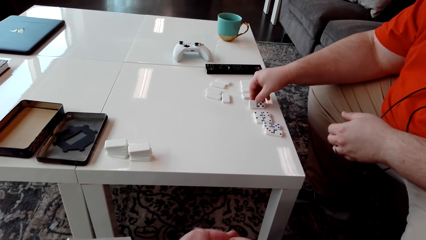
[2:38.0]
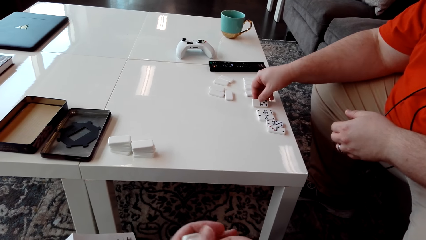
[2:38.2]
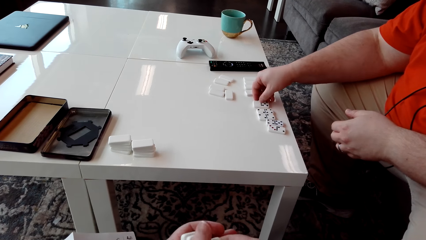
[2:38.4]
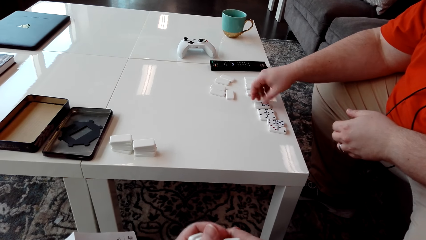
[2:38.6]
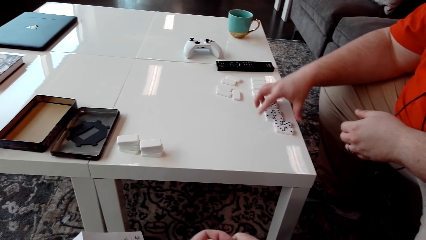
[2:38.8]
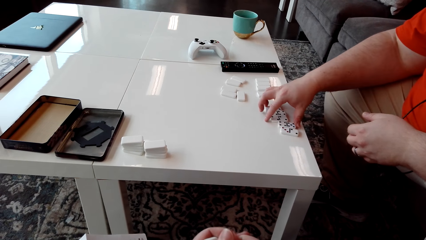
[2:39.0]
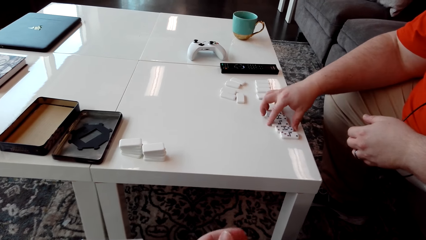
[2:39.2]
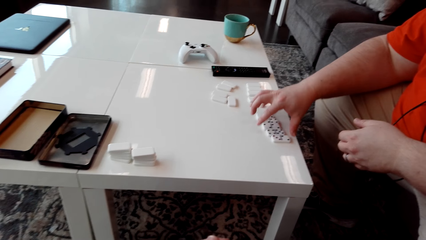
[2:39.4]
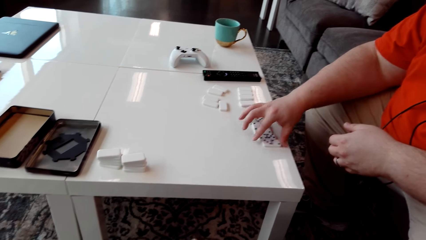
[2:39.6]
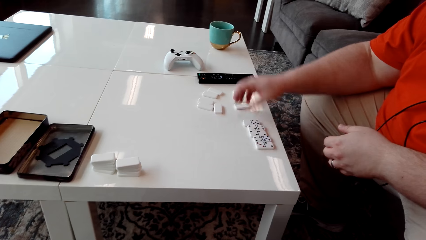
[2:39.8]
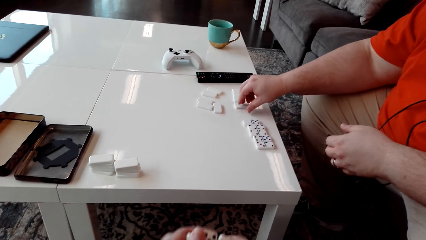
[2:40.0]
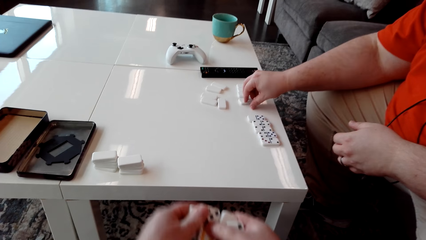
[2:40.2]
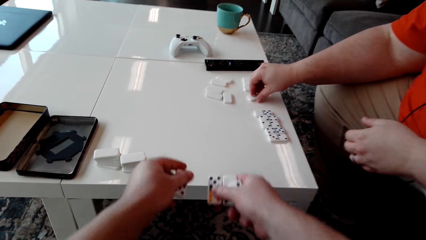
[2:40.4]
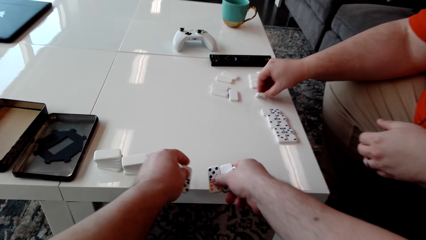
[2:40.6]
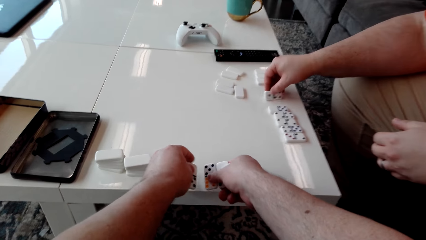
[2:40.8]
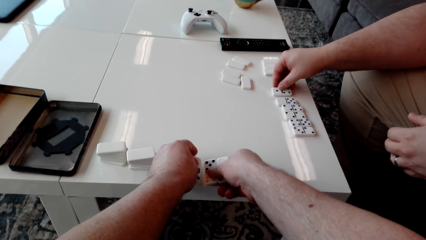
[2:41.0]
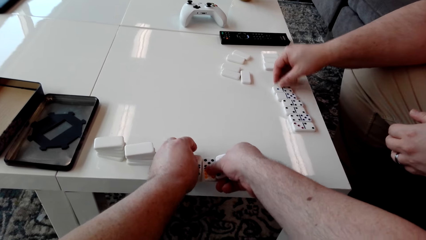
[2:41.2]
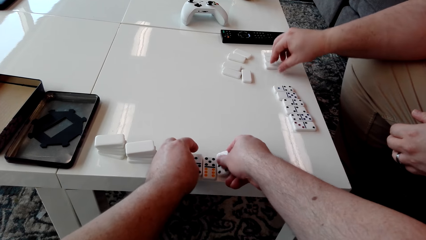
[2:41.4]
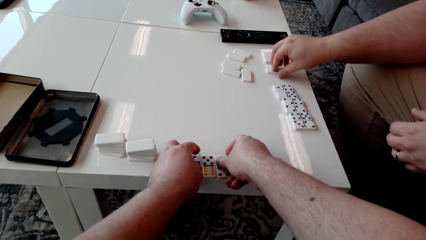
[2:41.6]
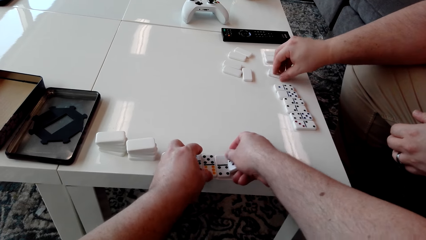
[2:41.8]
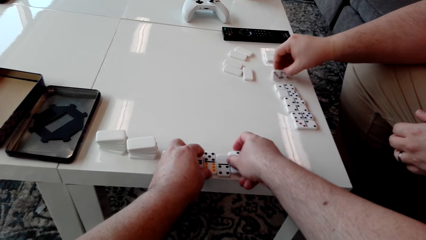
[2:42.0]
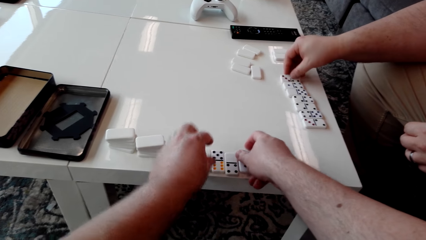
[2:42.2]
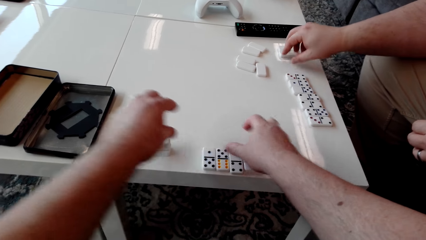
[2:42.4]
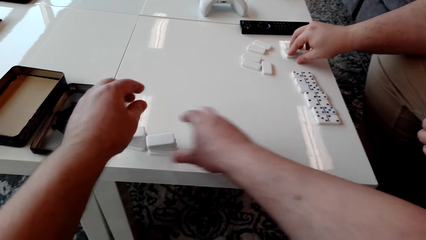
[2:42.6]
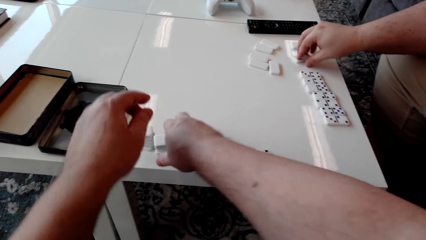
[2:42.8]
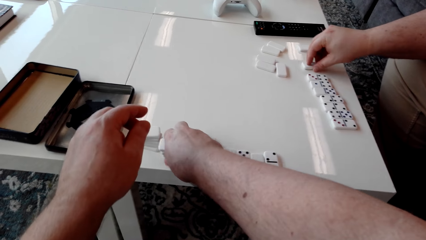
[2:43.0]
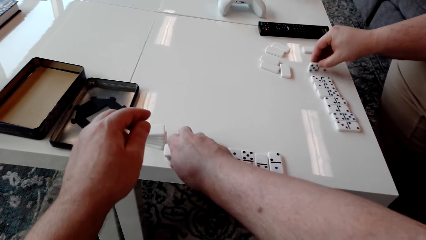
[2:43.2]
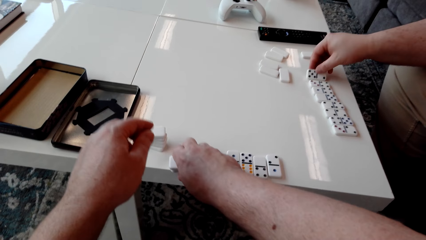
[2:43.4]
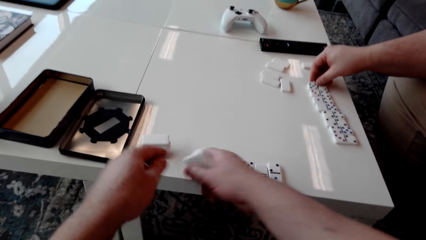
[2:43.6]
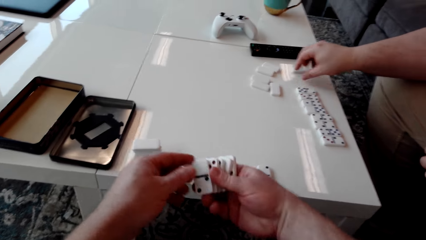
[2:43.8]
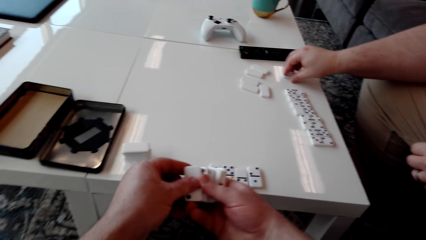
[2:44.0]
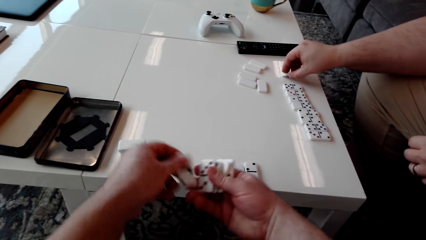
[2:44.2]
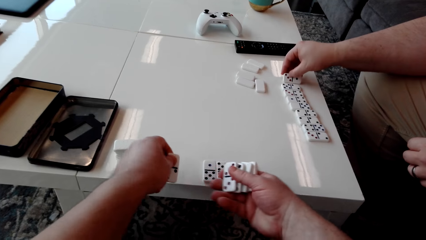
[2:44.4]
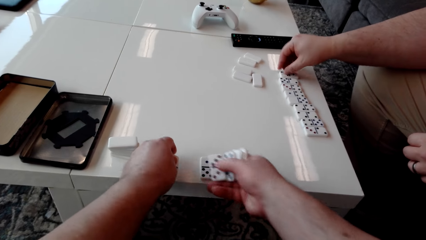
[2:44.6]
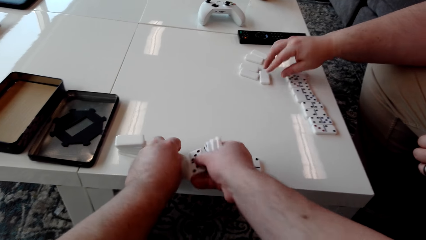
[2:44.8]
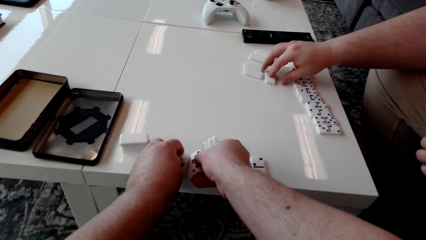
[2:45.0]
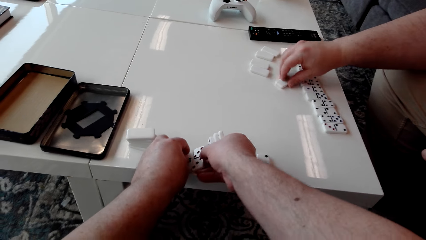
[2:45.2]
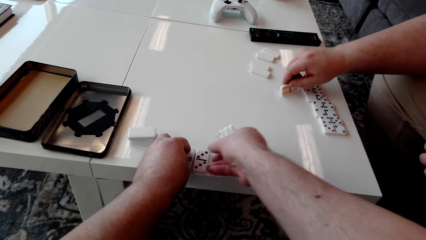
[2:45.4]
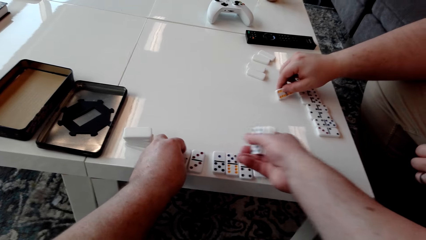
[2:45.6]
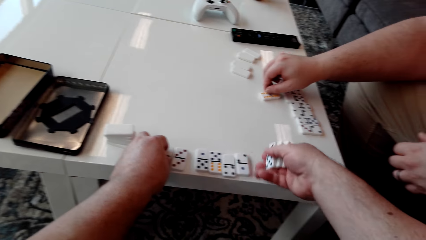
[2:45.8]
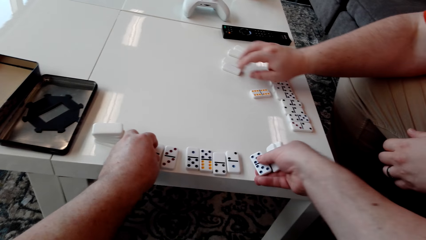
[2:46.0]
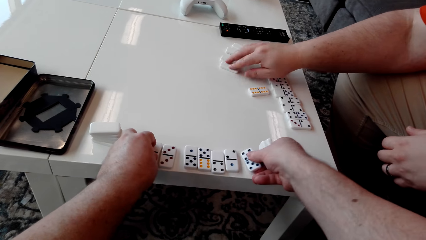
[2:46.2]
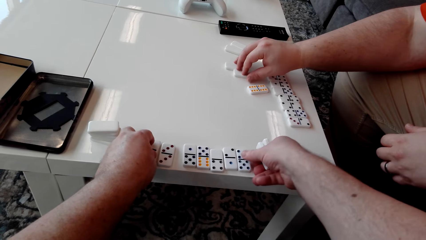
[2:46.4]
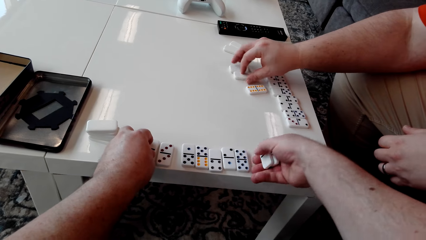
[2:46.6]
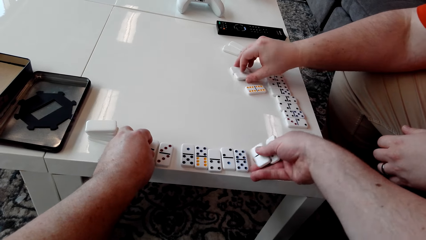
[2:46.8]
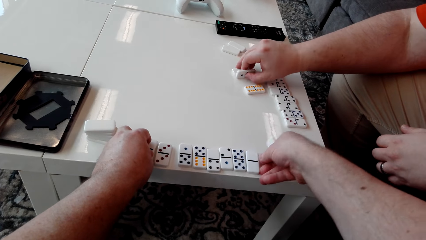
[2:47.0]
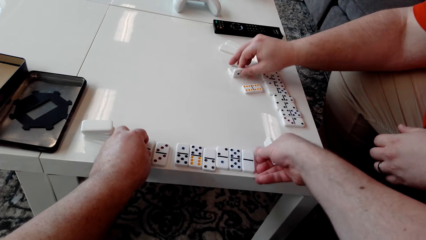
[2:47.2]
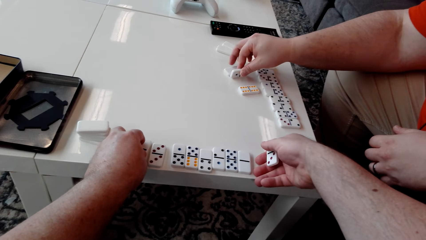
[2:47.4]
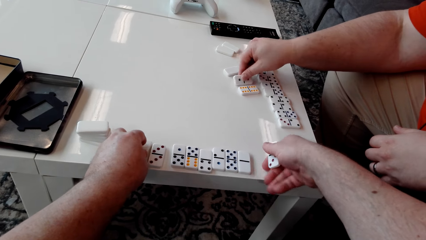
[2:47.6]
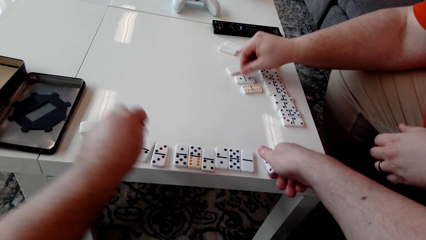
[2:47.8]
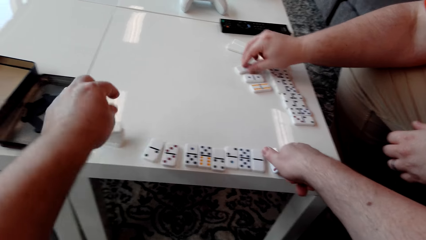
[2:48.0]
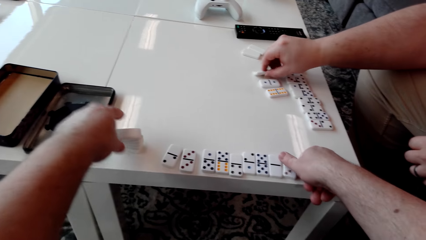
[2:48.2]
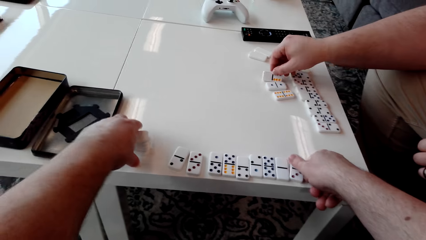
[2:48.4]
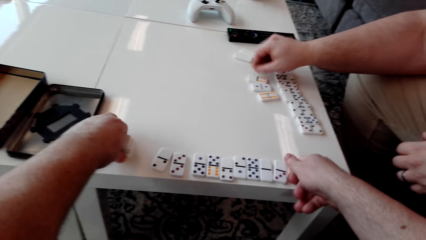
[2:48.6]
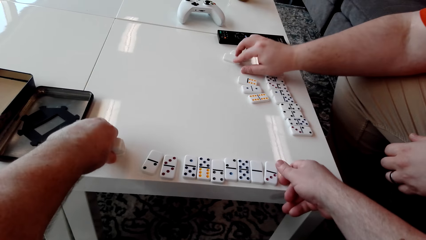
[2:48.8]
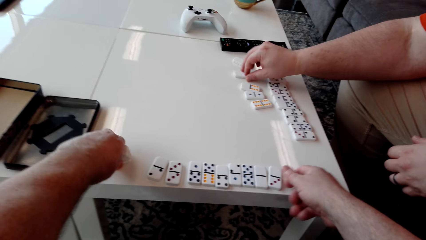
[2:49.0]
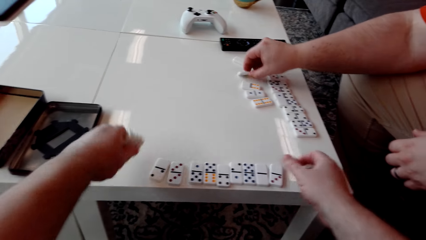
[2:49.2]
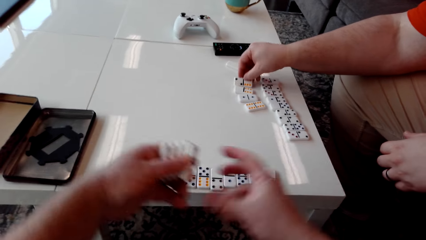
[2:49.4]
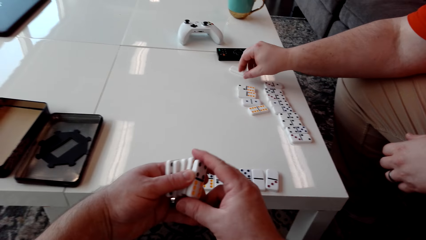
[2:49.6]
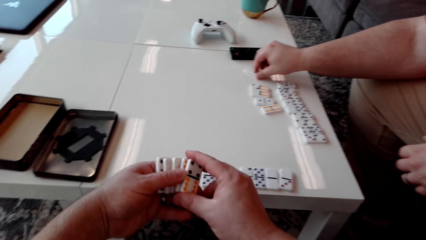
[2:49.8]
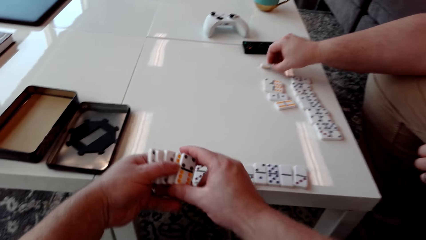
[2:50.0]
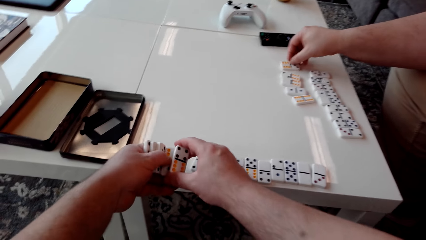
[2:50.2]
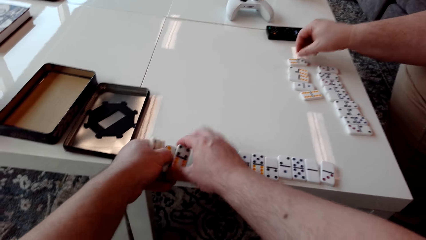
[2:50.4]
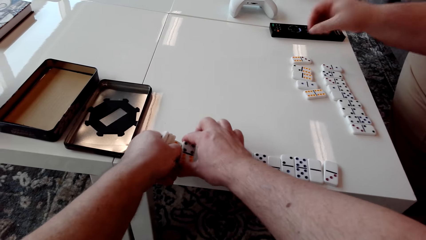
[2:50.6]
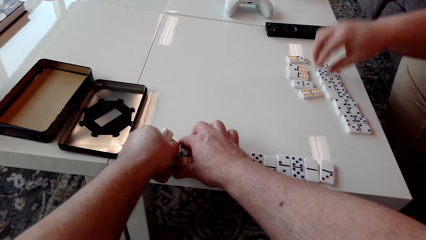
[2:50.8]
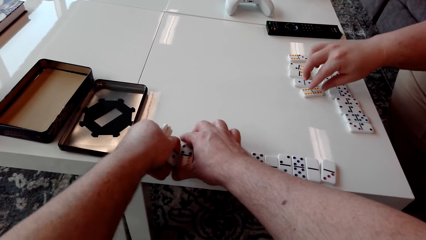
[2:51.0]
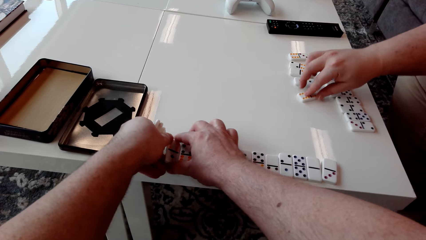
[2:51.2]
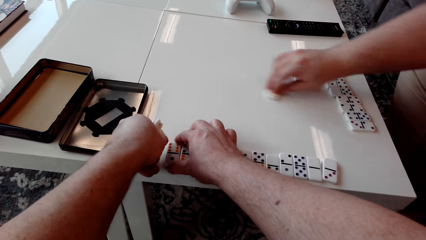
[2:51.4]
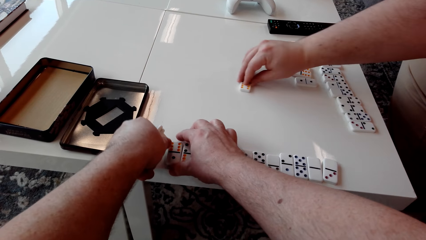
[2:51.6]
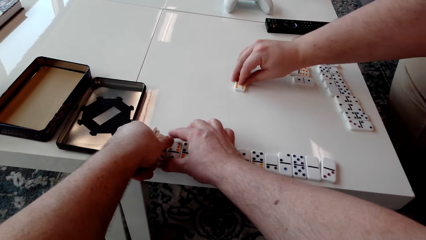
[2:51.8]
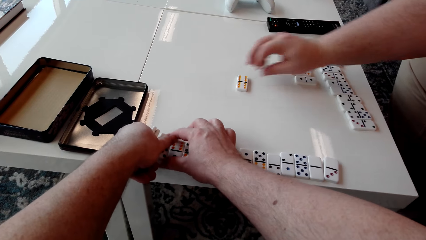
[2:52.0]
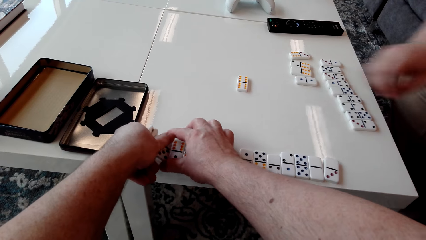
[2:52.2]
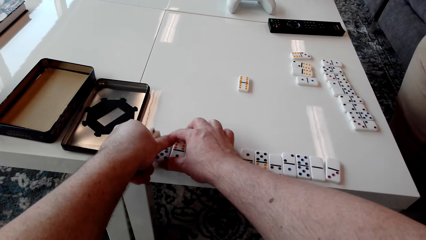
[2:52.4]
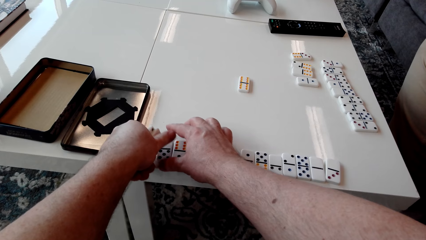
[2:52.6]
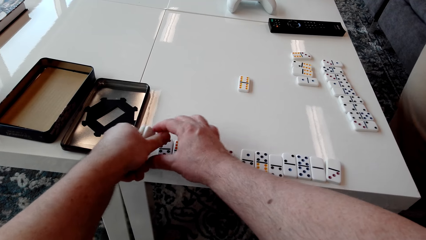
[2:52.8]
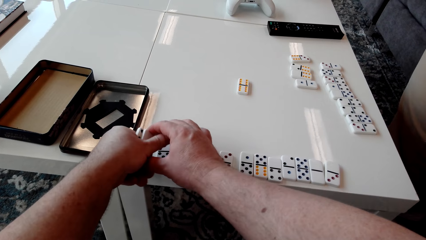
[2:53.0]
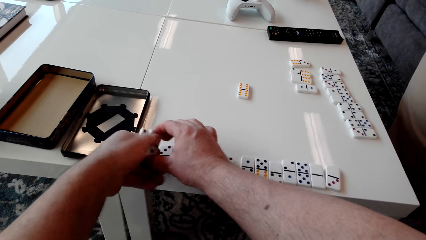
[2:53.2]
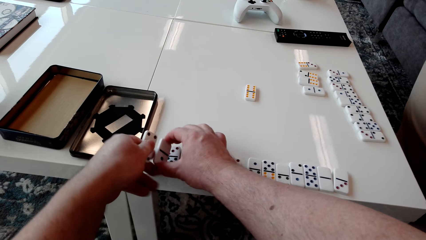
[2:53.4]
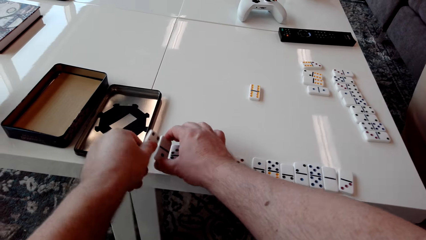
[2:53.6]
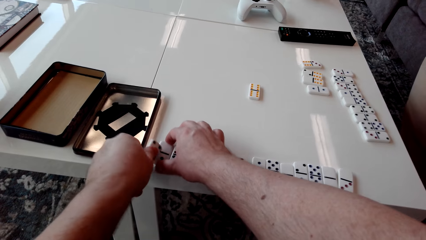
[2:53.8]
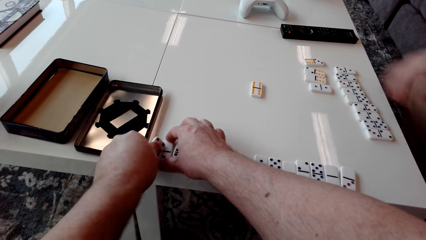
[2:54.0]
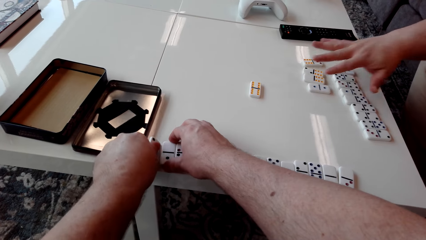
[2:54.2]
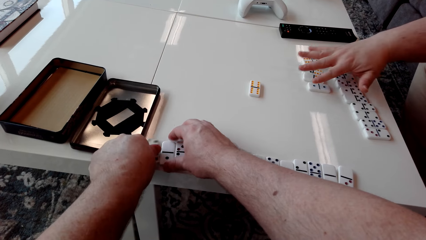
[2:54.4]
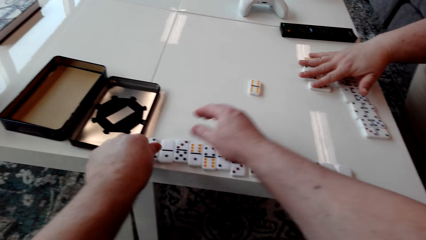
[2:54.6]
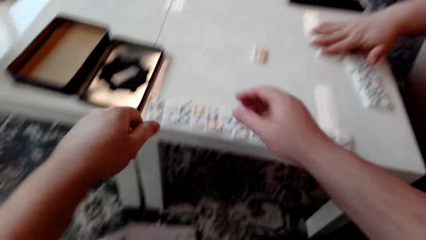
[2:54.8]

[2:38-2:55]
A man arranges domino tiles. The man turns another domino tile. The camera wearer puts the domino tiles or pieces on the table. The man turns another domino tile. He turns another domino tile again. The camera wearer picks up the domino tiles from the table. They arrange the domino pieces on the table. The man turns another domino tile. The camera wearer puts a domino tile on the table. They put a domino tile on the table again. The man turns another domino tile. The camera wearer puts a domino tile on the table. They put a domino tile on the table again. The man turns another domino tile. The camera wearer puts a domino tile on the table. The man turns another domino tile. The camera wearer picks up the domino tiles from the table. The man turns another domino tile. The camera wearer holds the domino tiles with the right hand. The man turns another domino tile. The camera wearer arranges the domino pieces on the table. They put the domino tiles on the table. The man drags a domino tile on the table.
